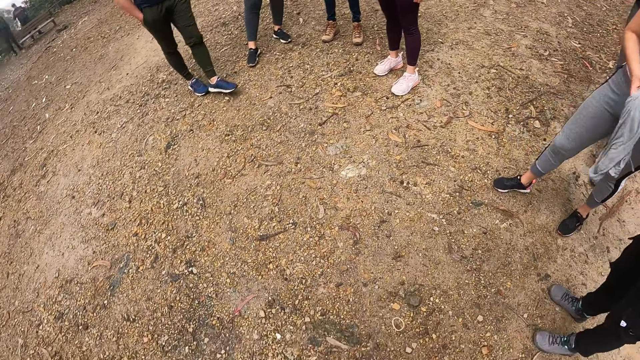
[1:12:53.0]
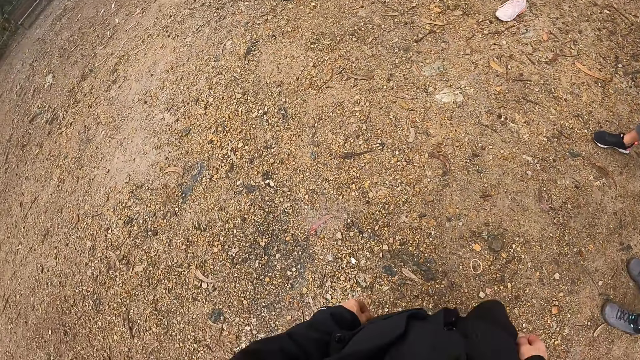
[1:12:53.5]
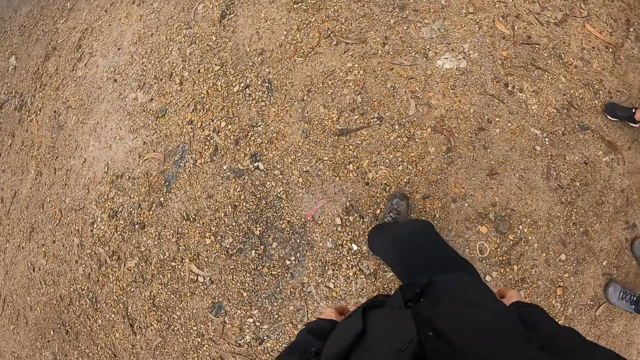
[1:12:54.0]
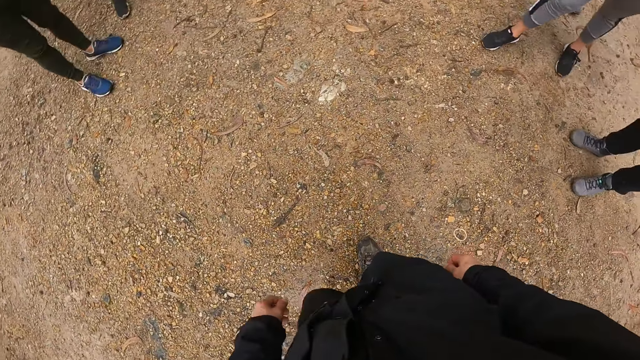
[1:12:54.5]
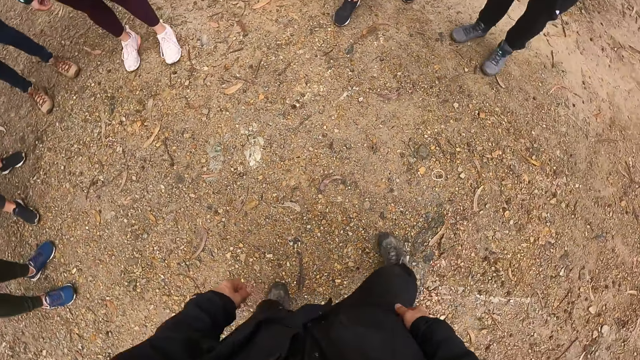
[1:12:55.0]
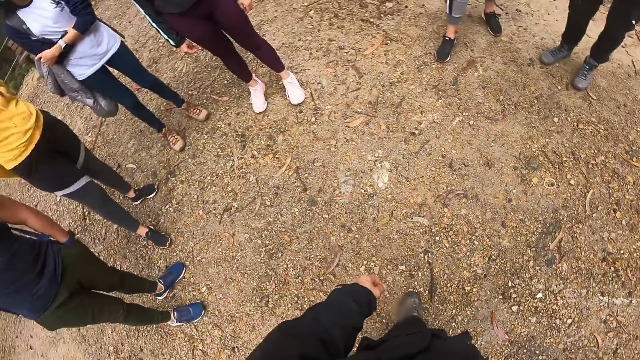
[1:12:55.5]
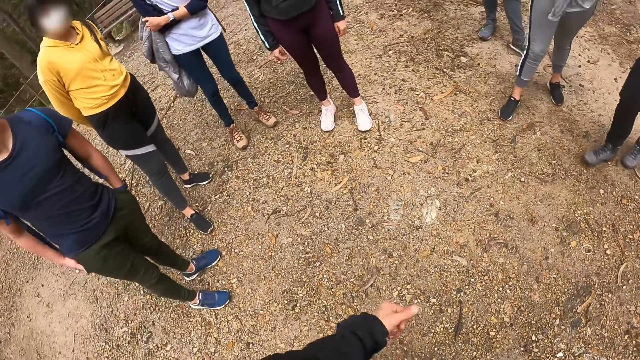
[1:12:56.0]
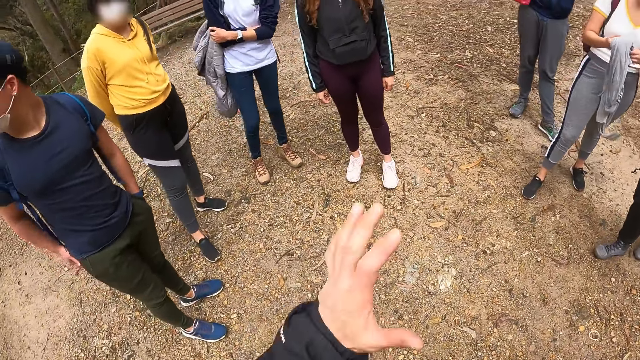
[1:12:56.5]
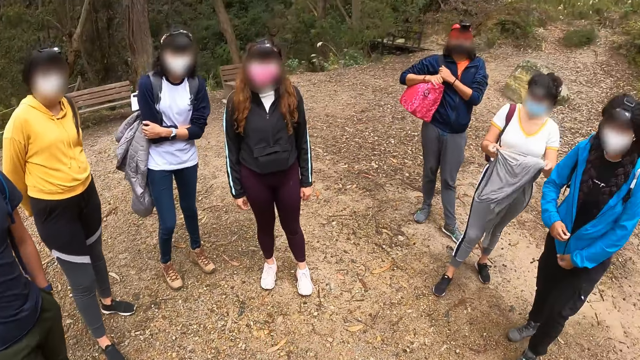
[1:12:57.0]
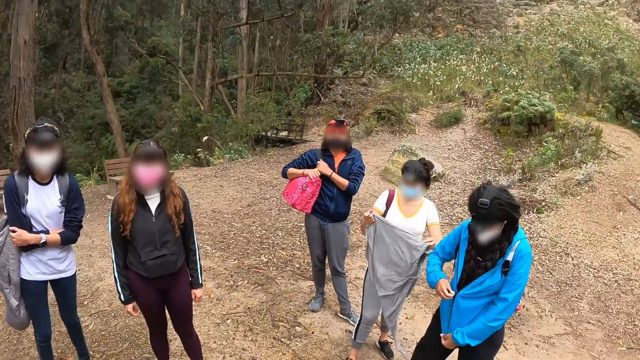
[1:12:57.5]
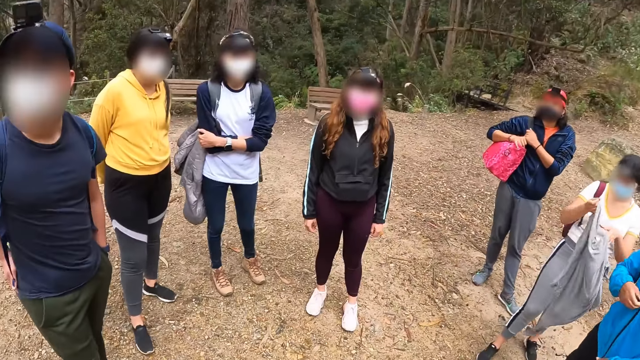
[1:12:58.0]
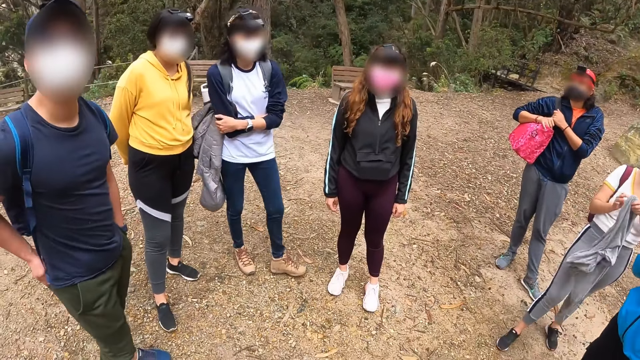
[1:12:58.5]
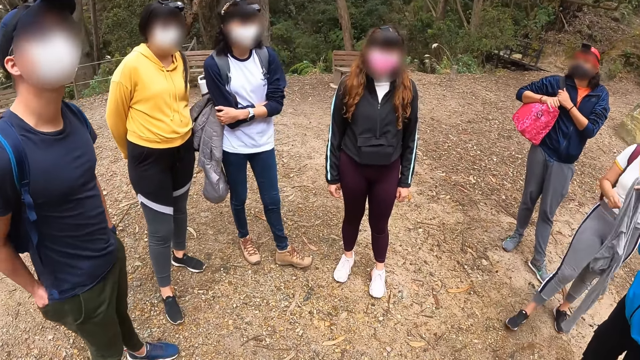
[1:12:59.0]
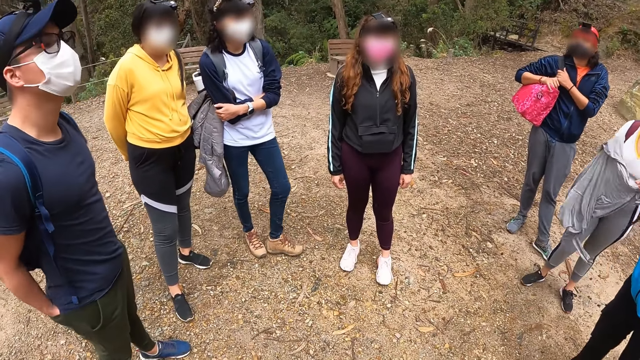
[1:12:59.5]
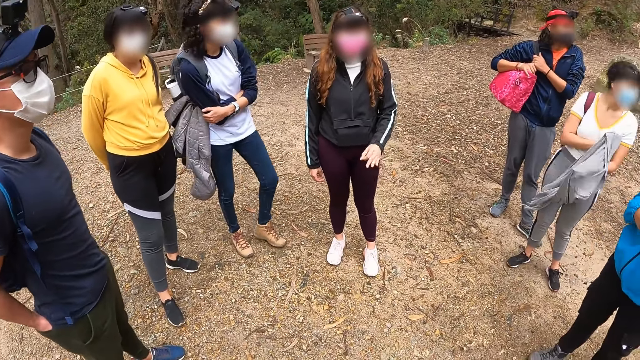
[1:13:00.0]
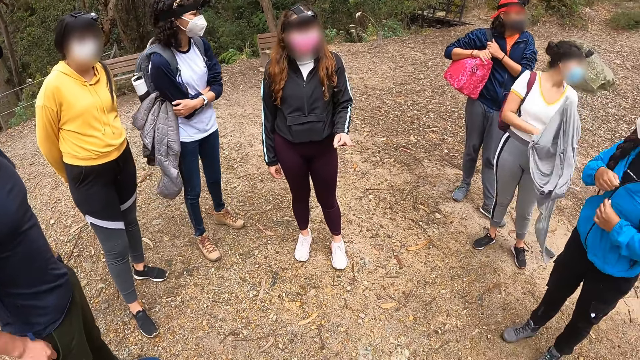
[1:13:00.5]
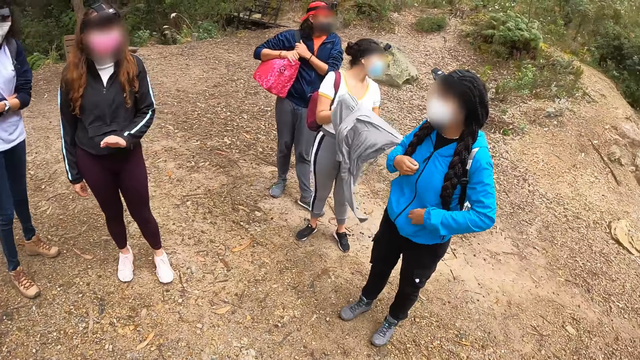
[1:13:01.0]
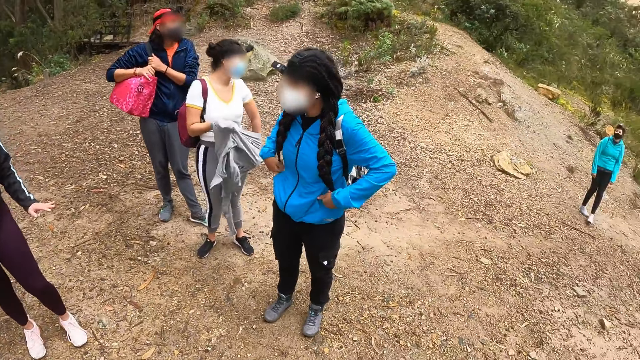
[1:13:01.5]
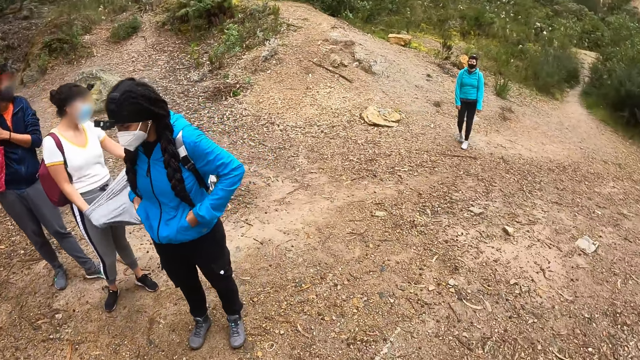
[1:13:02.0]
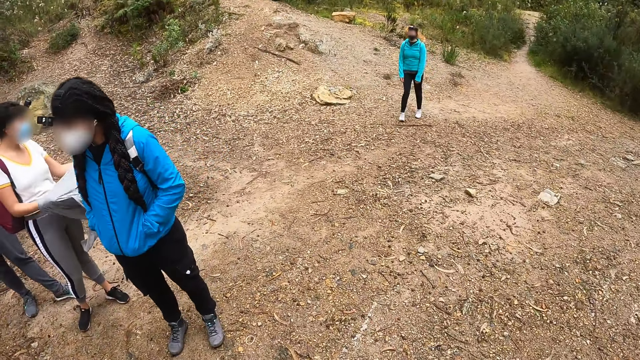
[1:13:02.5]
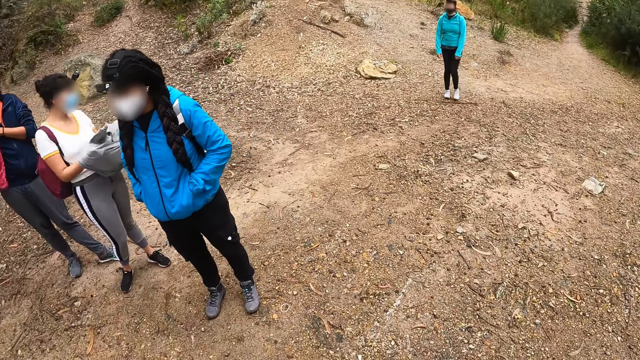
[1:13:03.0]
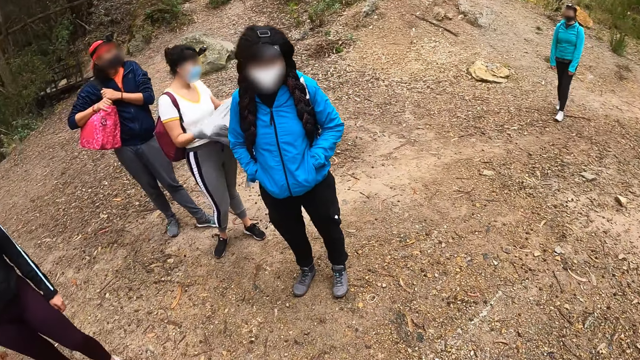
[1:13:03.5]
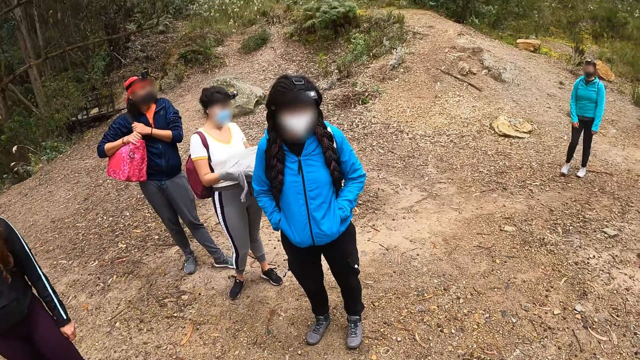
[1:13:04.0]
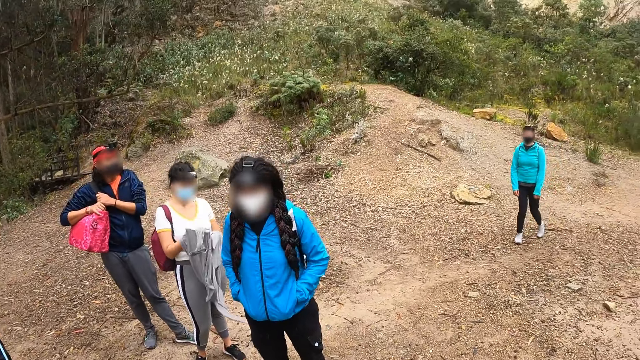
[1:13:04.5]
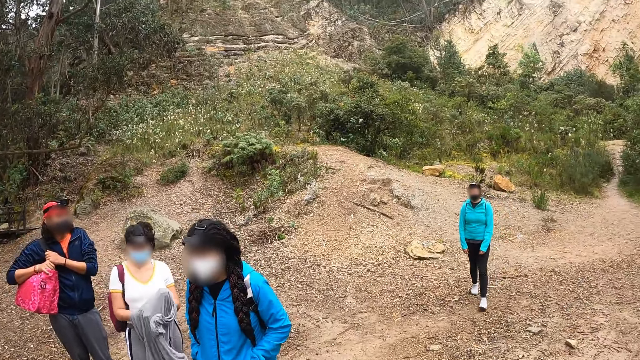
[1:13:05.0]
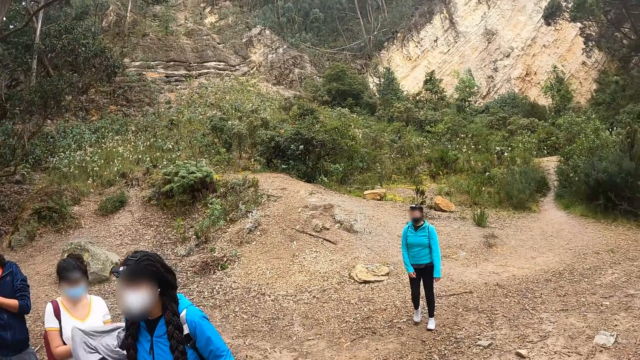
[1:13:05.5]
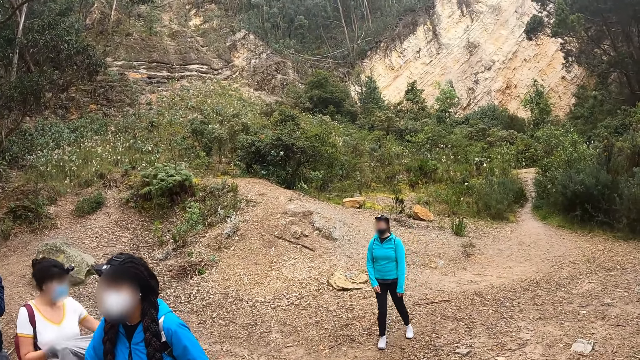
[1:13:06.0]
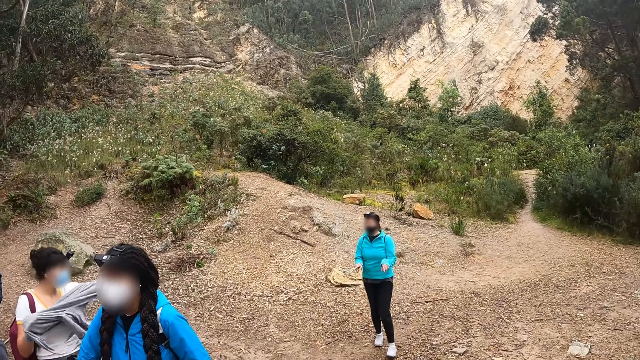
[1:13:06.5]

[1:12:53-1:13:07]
The camera wearer gestures with his hands. A lady wears a sweater. Another lady gestures with her hands.

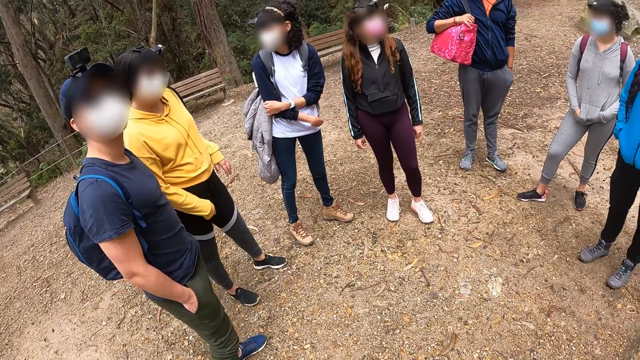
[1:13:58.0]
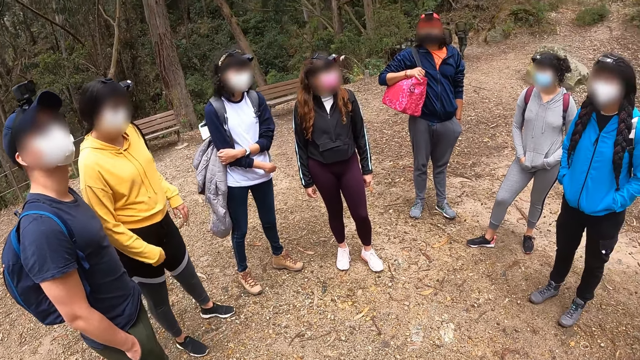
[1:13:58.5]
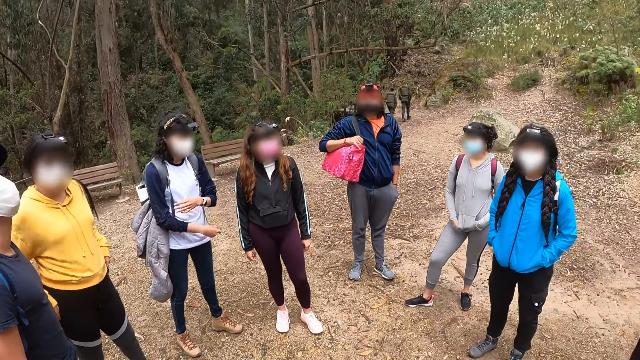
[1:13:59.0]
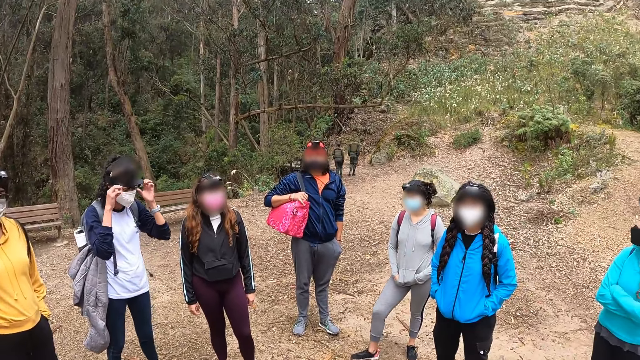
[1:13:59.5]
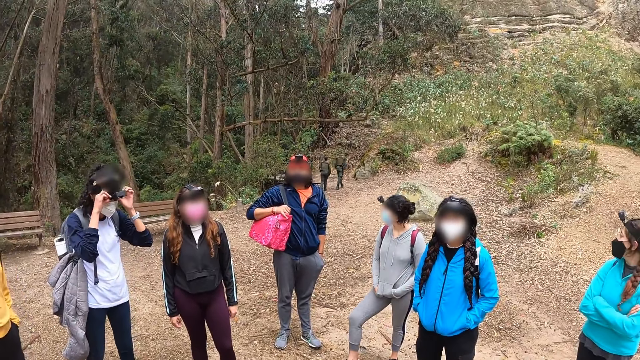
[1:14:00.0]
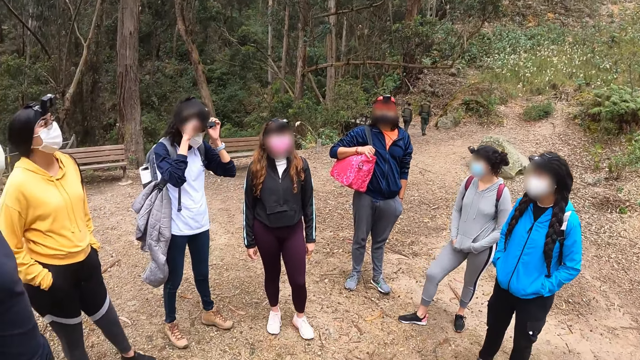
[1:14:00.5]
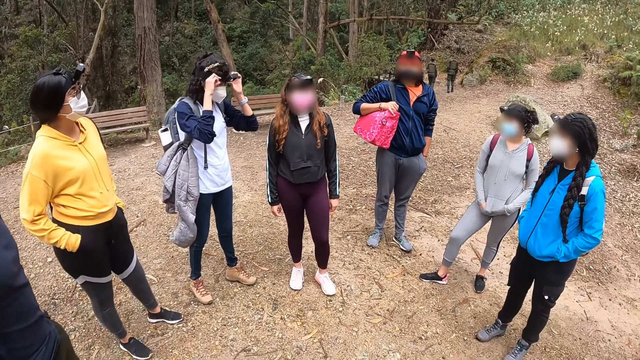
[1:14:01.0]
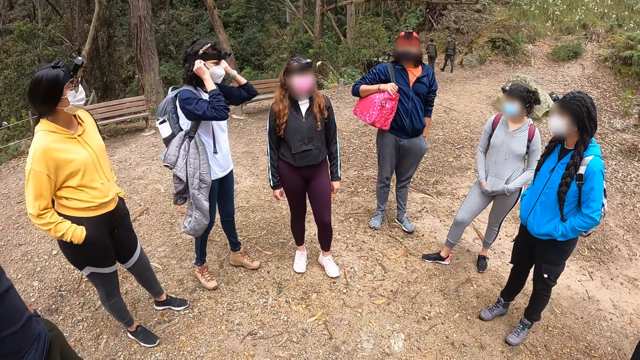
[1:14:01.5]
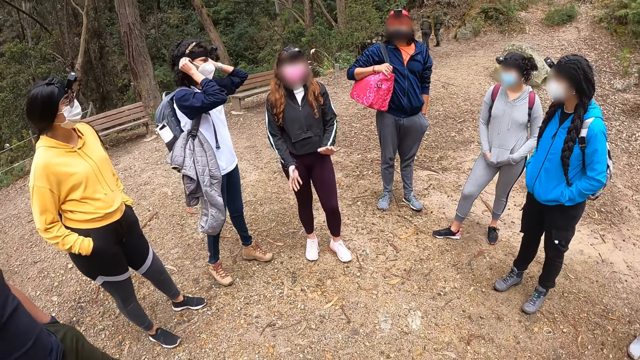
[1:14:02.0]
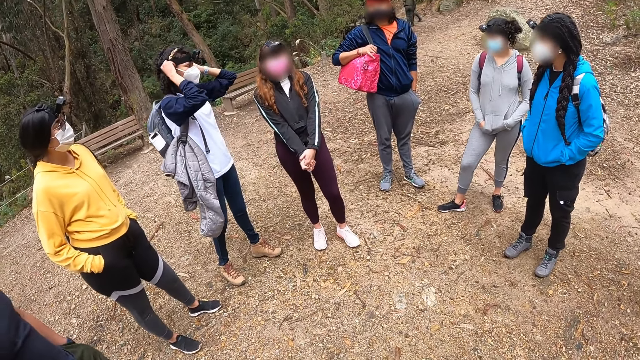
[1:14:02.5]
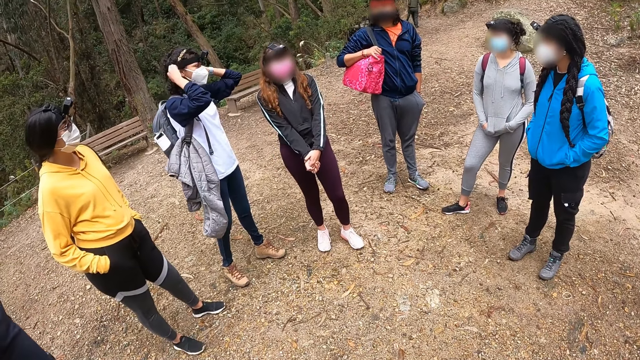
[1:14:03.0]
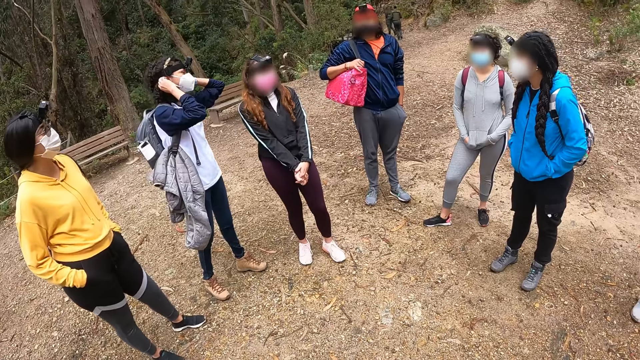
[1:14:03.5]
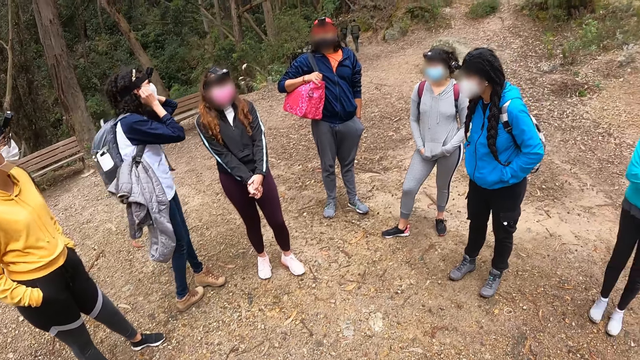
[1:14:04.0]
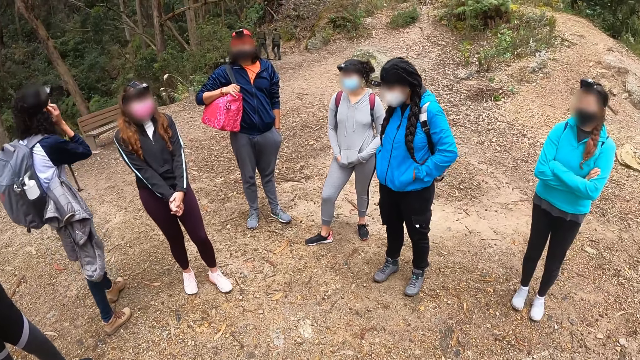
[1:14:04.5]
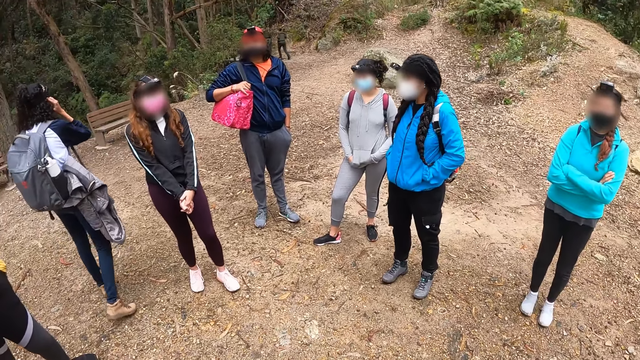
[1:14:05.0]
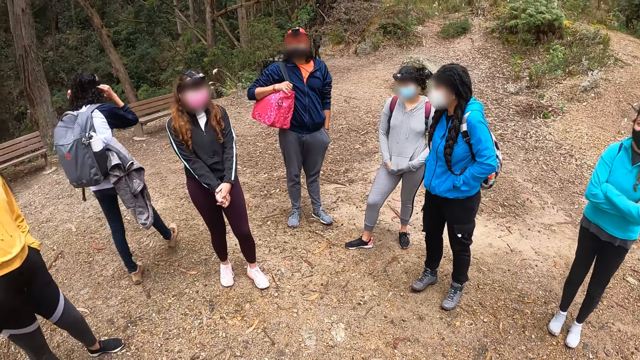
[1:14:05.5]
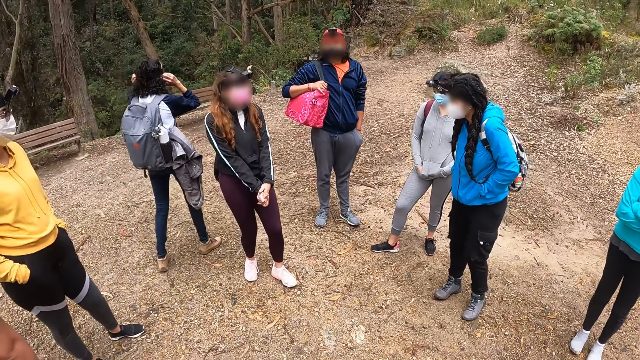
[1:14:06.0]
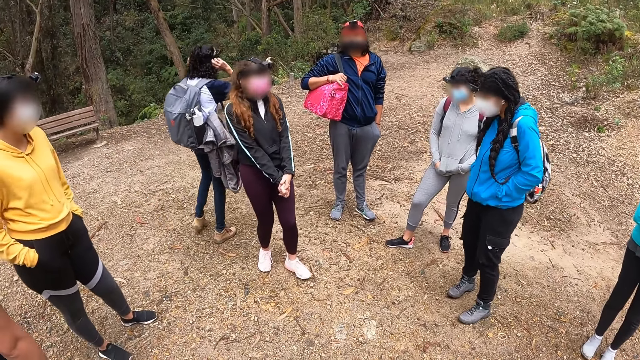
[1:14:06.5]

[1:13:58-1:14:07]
A woman adjusts a camera on her head with both hands. The woman adjusts a nose mask on her face with both hands.
